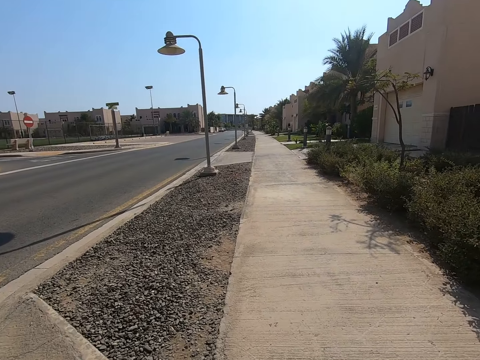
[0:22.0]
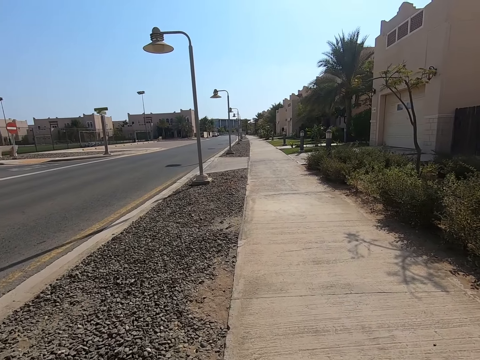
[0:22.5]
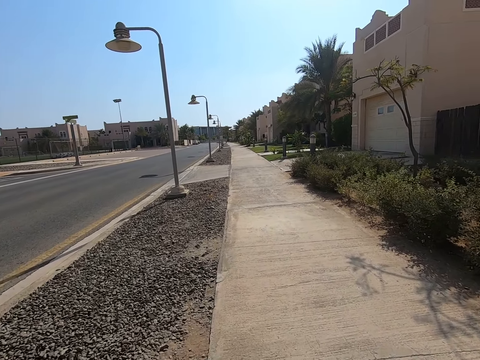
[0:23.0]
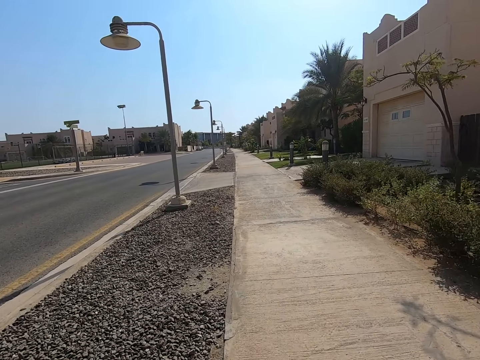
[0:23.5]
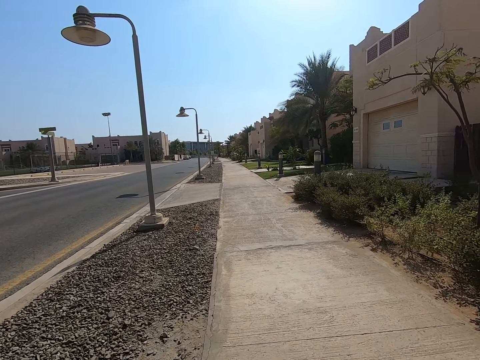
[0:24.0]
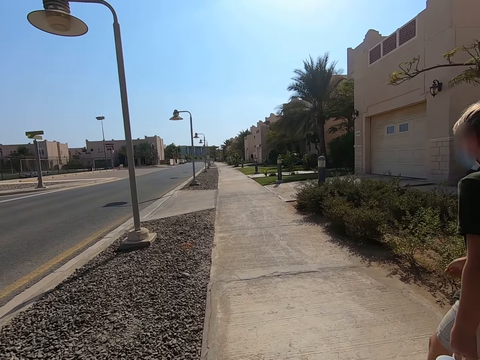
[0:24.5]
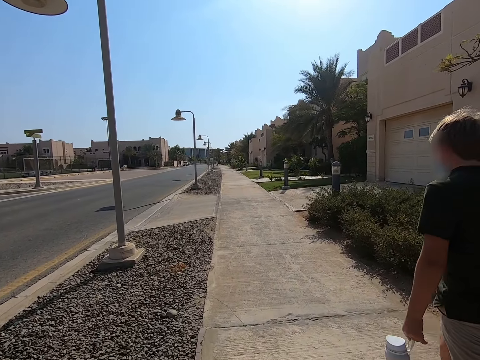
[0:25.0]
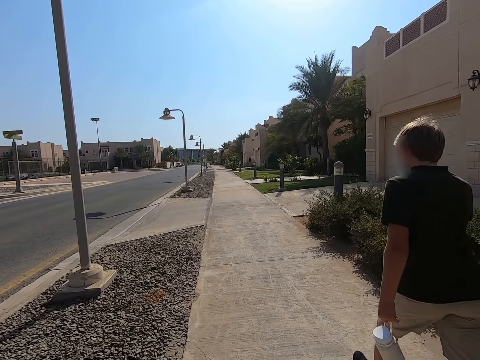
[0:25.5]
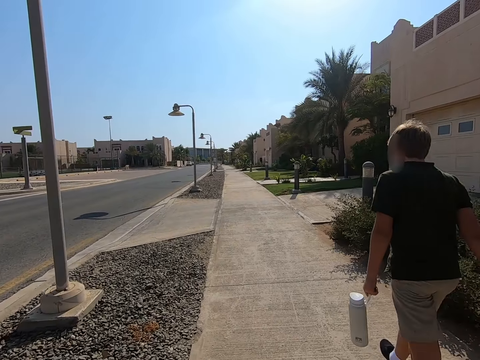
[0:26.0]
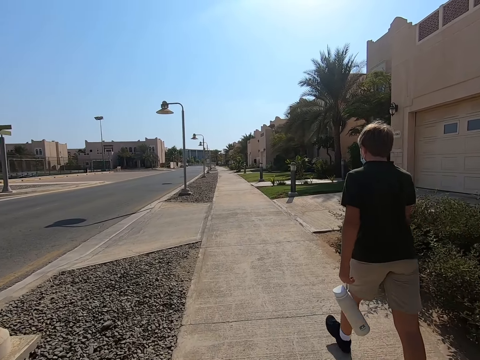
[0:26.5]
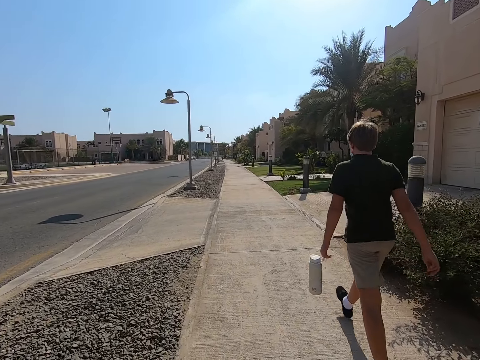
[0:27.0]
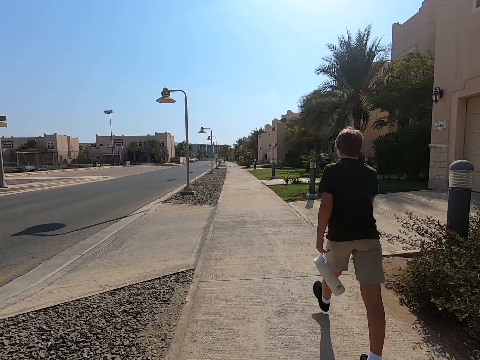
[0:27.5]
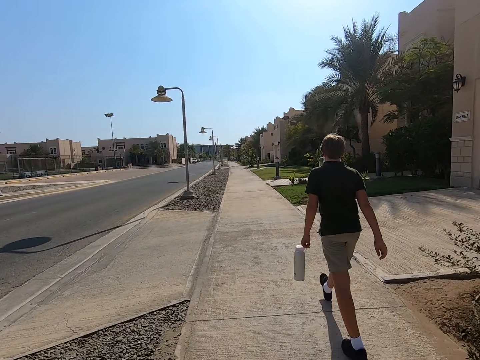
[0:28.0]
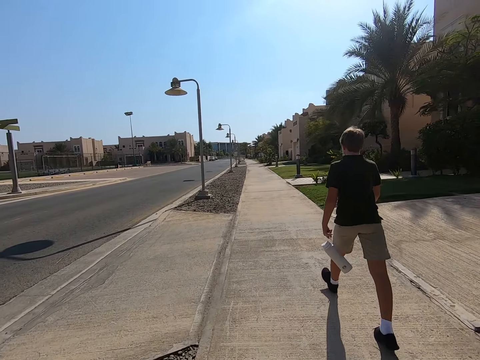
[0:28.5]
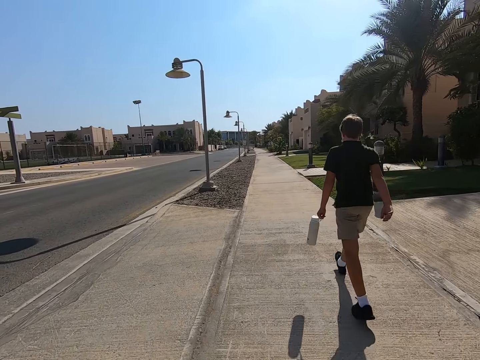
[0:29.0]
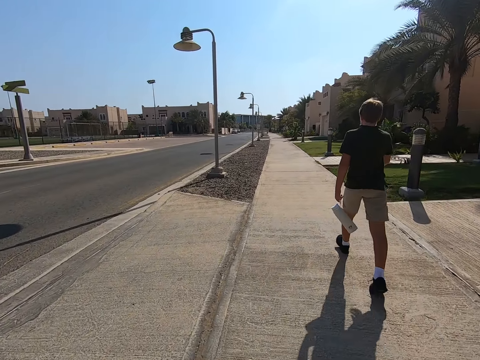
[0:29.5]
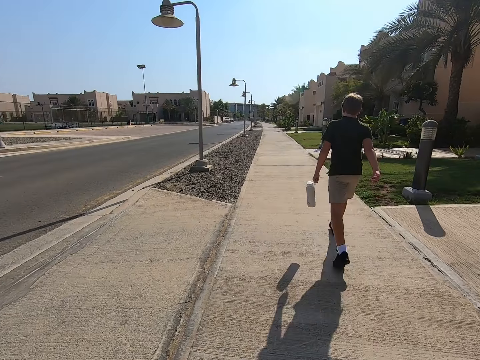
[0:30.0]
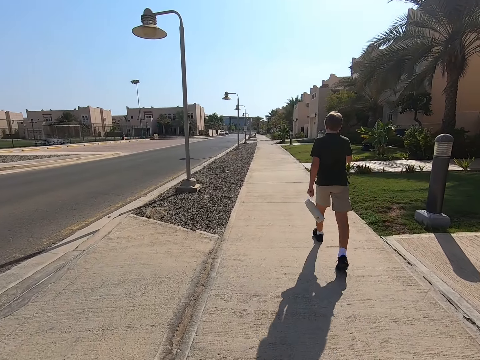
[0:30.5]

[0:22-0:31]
A person walks past the camera wearer.

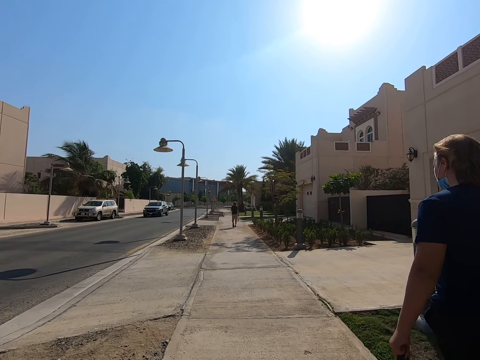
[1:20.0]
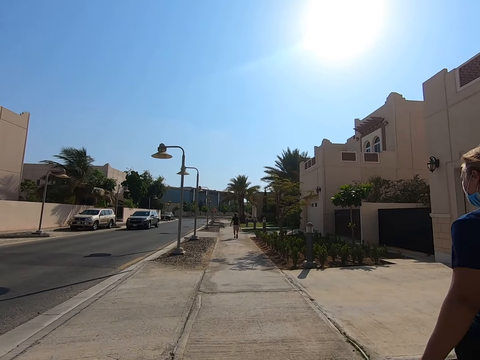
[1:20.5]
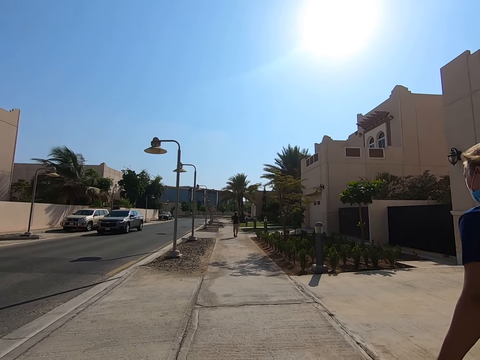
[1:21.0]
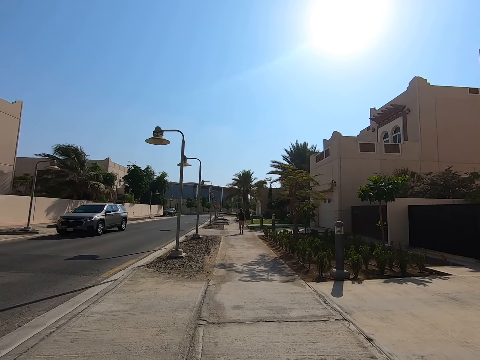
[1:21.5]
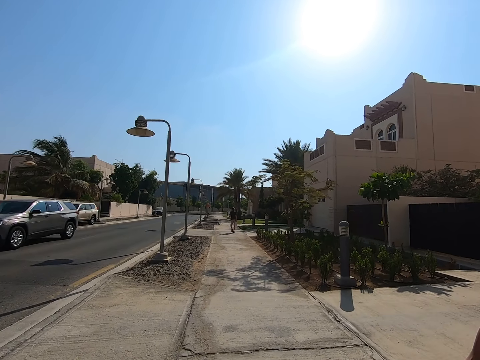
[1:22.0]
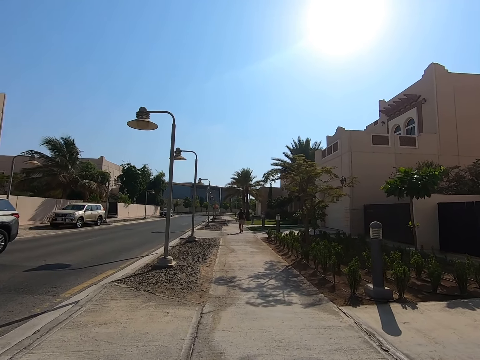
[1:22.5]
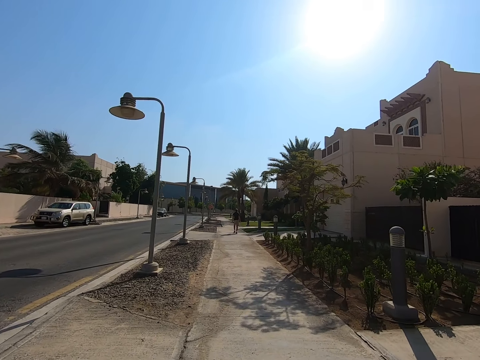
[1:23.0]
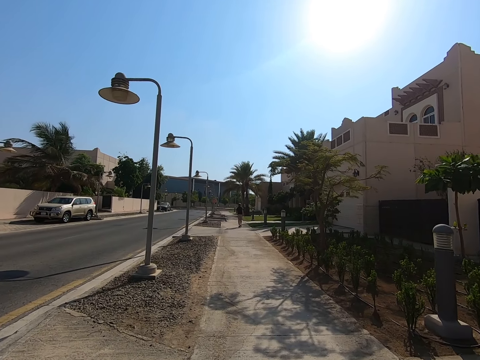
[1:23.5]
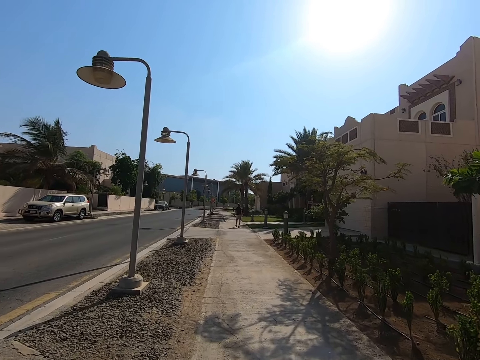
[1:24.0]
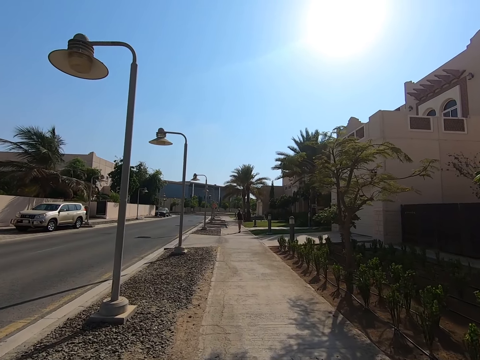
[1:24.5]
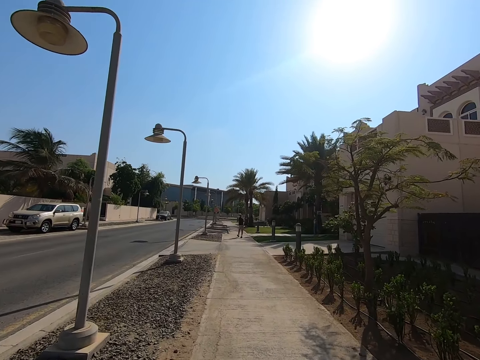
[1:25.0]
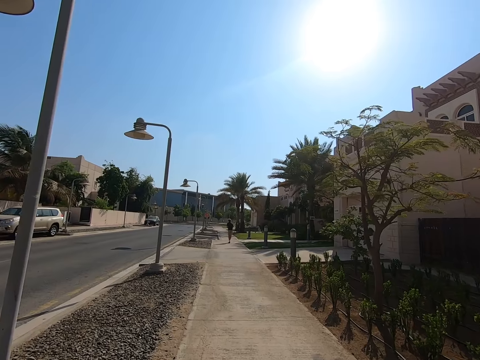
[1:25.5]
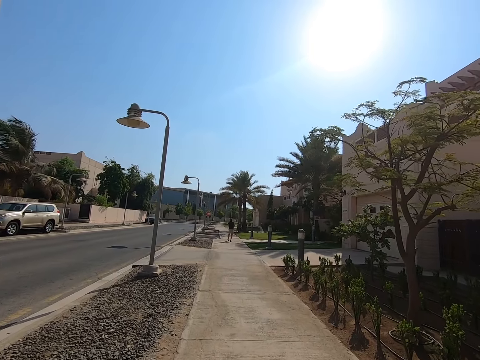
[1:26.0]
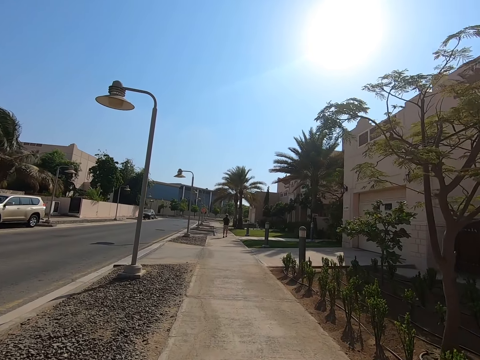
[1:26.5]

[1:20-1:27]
The camera wearer walks past a person.

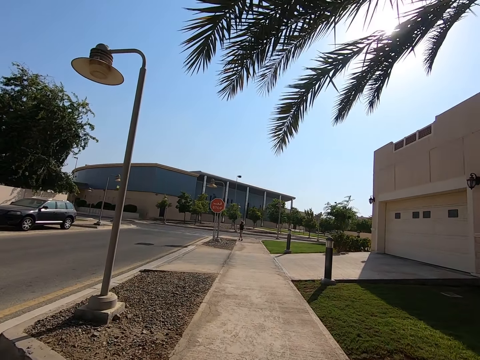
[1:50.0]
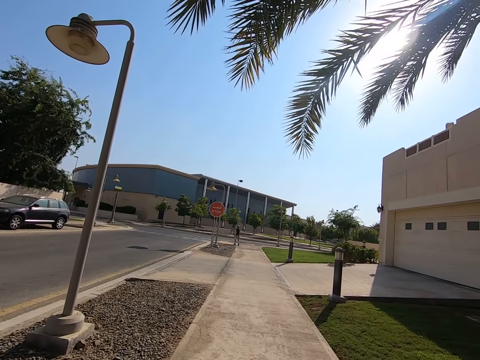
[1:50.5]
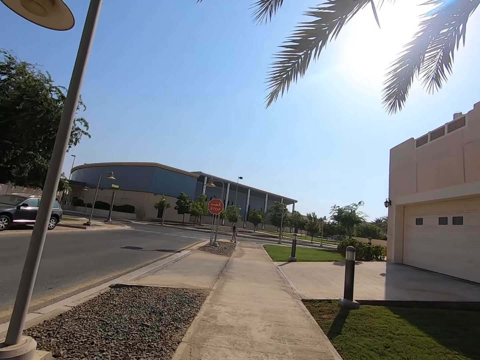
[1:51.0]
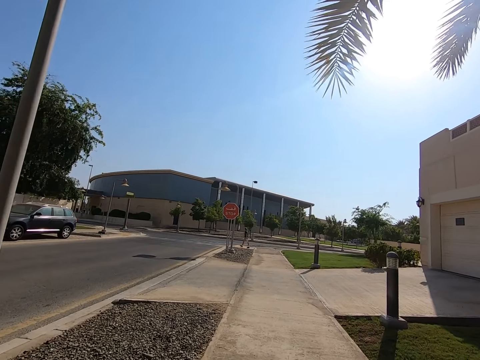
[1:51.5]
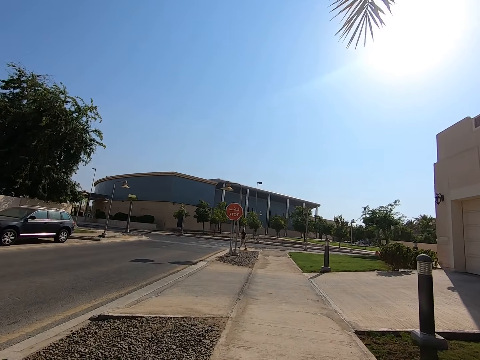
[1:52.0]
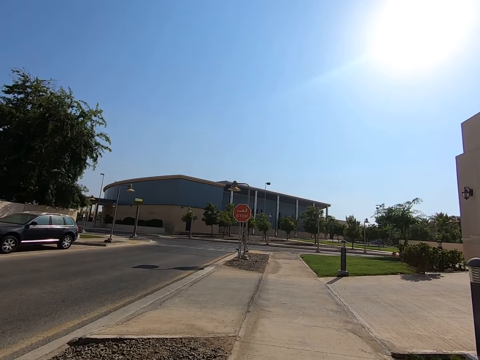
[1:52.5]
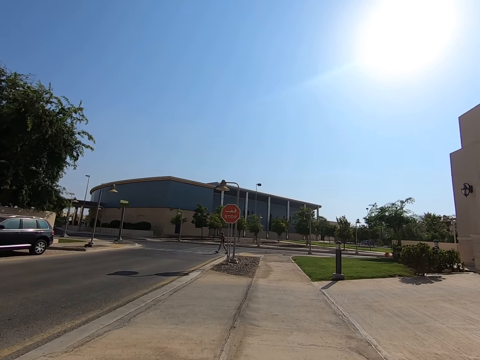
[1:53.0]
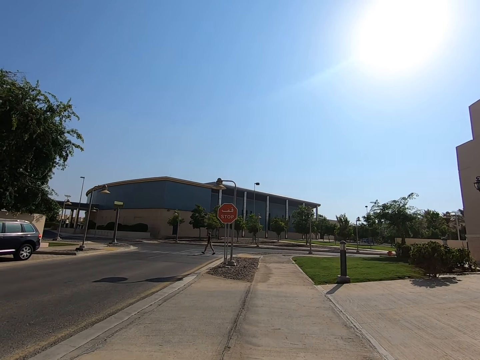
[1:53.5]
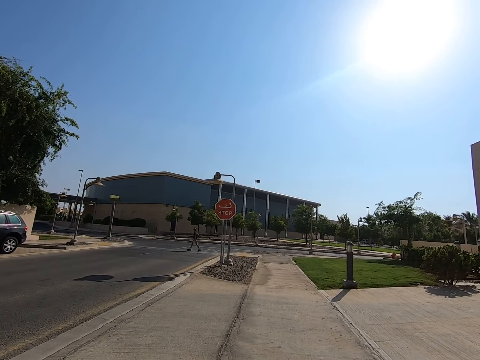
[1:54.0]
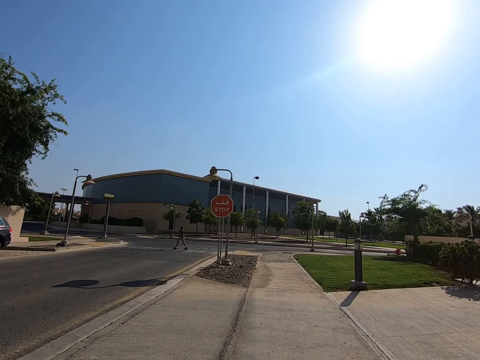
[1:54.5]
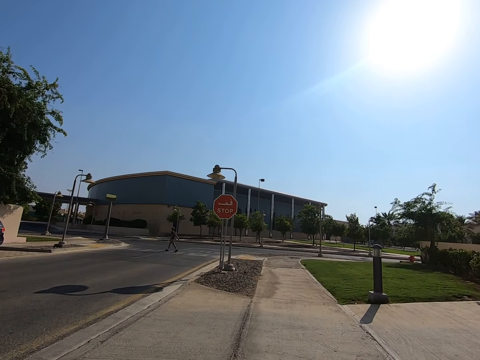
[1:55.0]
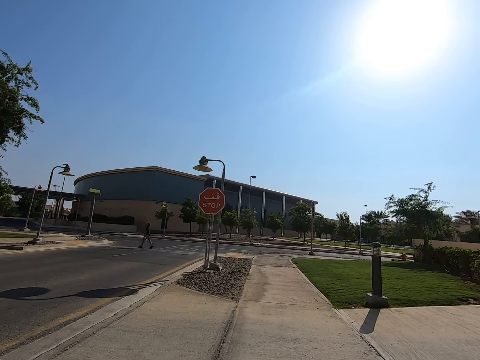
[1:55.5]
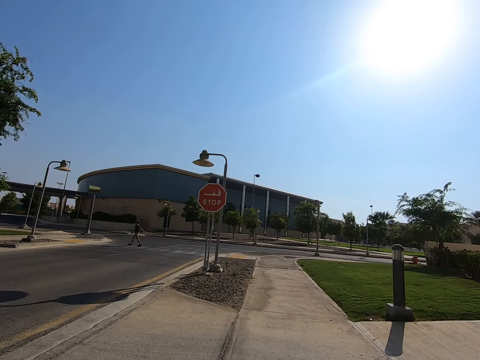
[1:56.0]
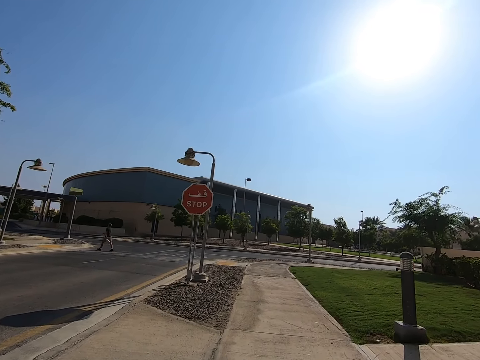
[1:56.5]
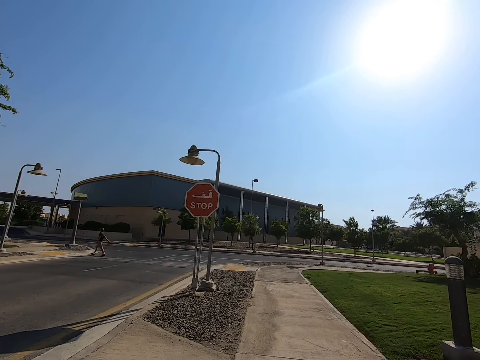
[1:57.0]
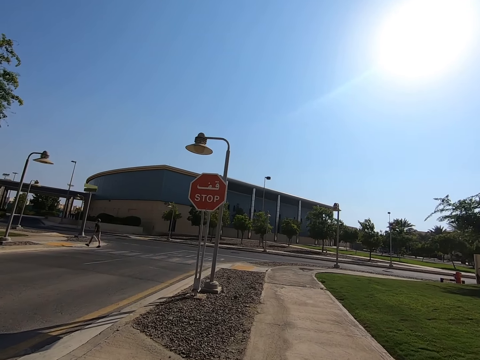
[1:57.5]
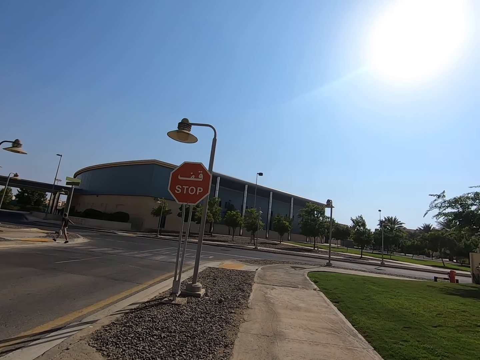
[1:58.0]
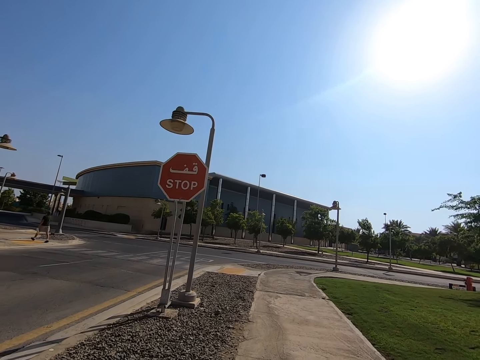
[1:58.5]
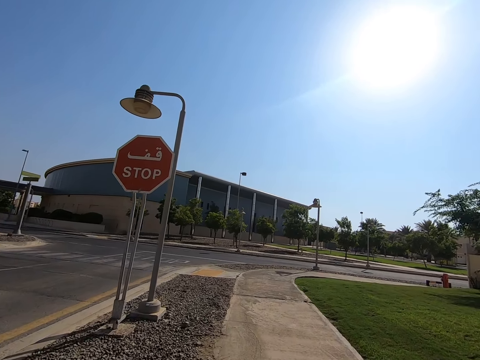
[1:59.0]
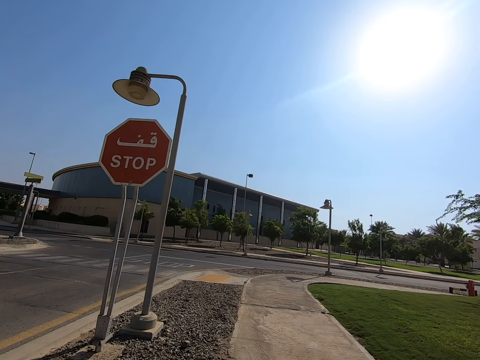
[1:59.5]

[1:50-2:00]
A person crosses the road.
